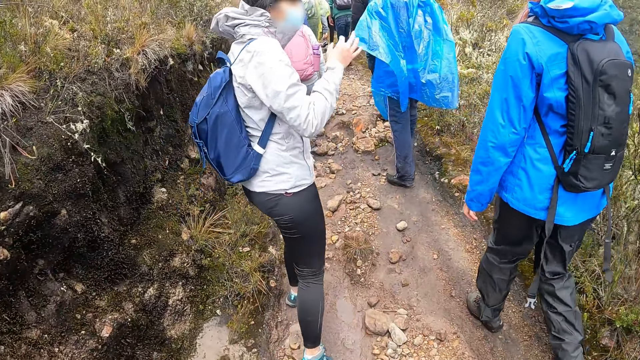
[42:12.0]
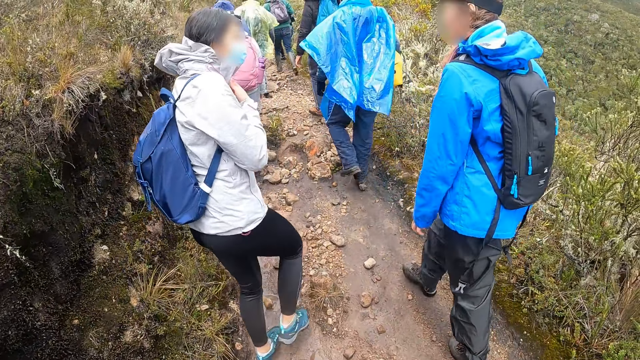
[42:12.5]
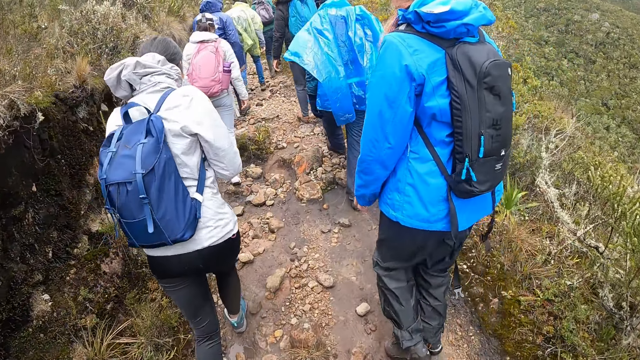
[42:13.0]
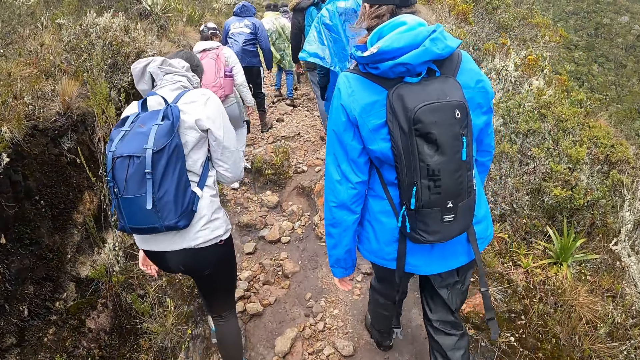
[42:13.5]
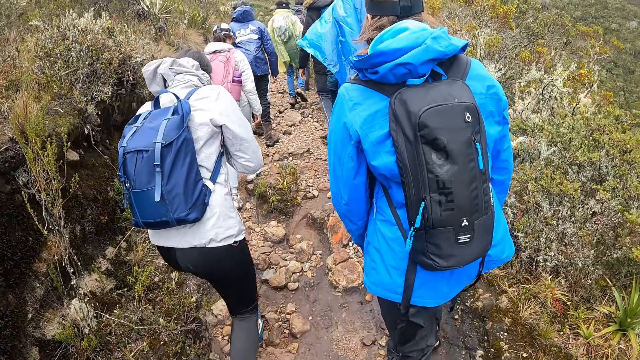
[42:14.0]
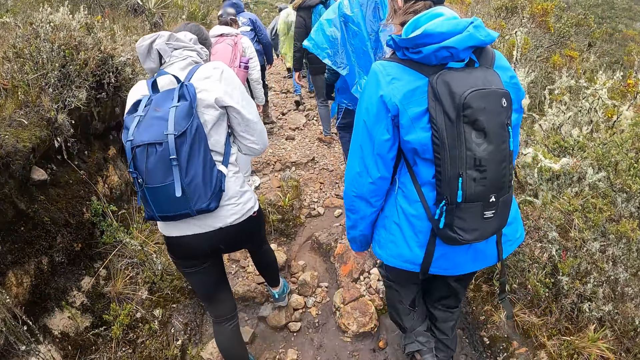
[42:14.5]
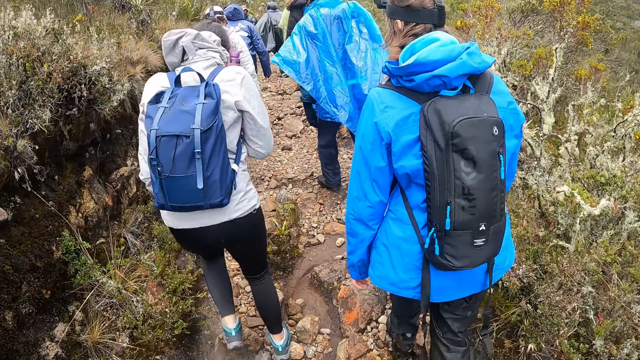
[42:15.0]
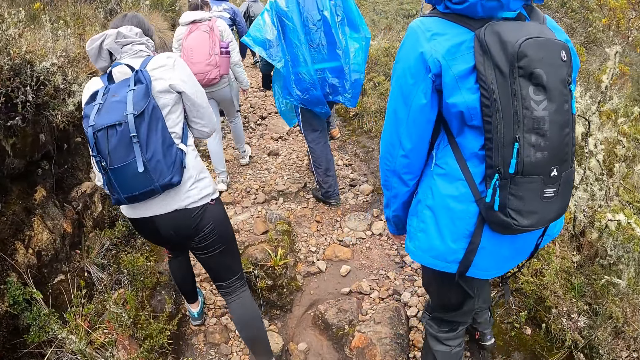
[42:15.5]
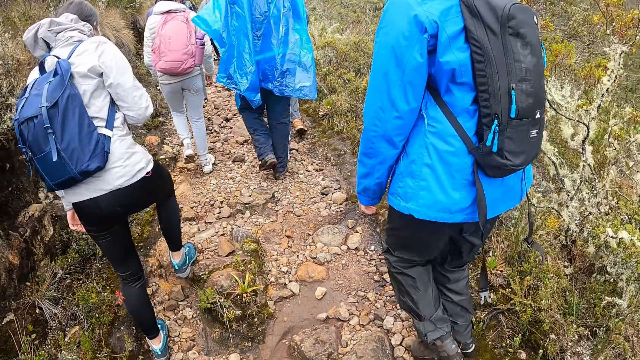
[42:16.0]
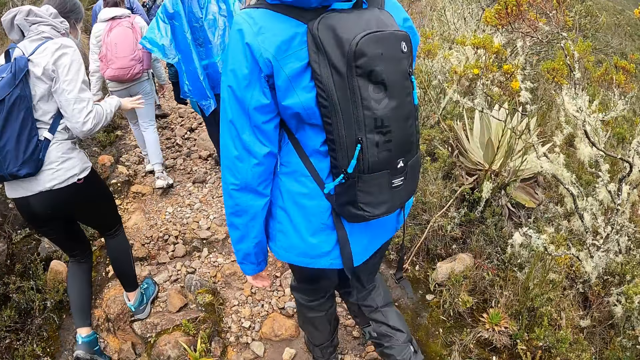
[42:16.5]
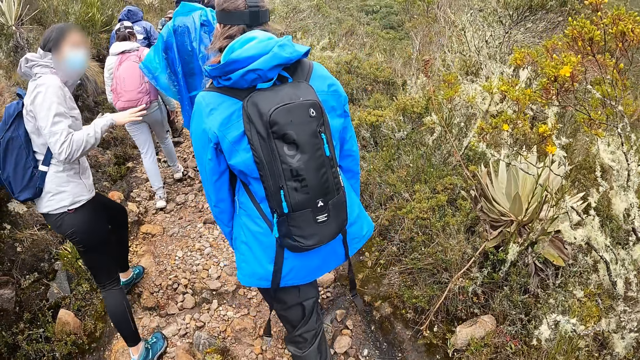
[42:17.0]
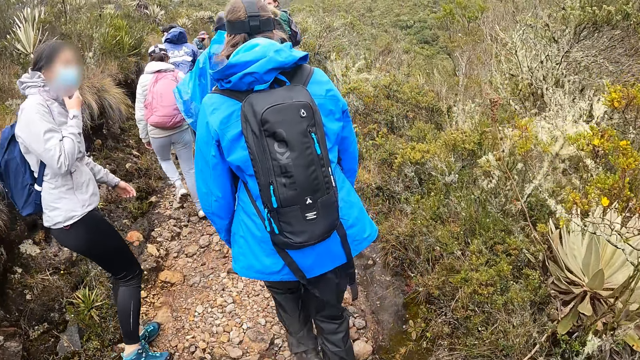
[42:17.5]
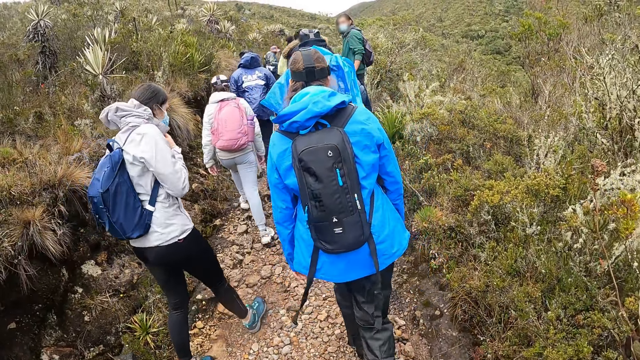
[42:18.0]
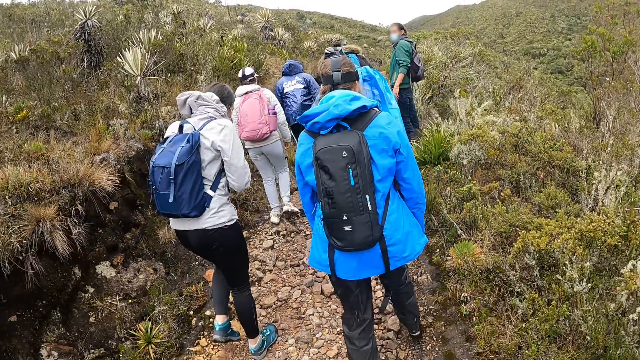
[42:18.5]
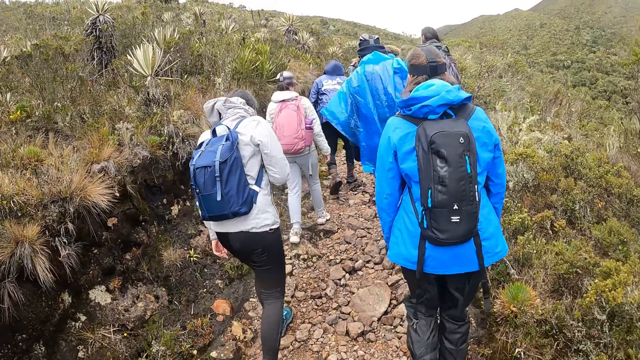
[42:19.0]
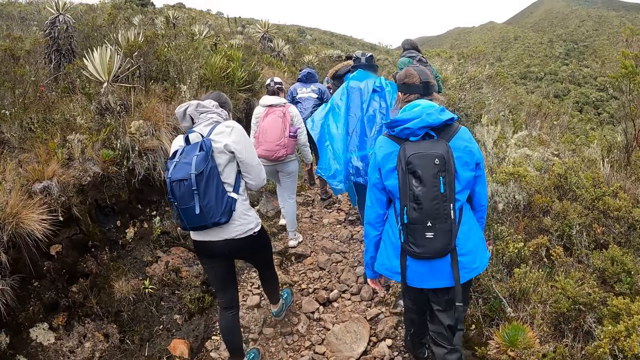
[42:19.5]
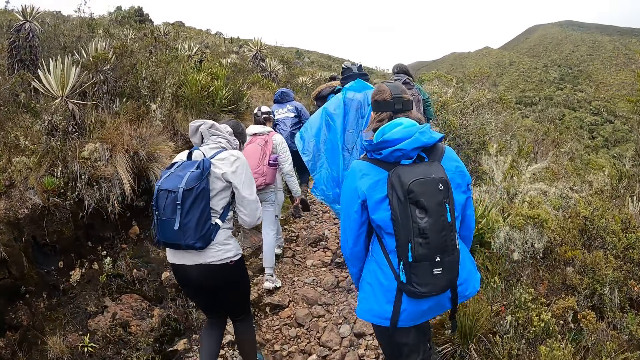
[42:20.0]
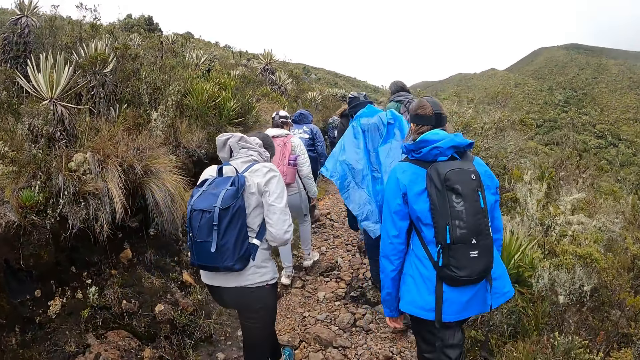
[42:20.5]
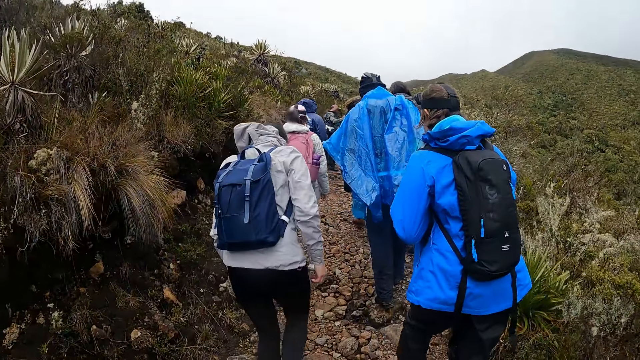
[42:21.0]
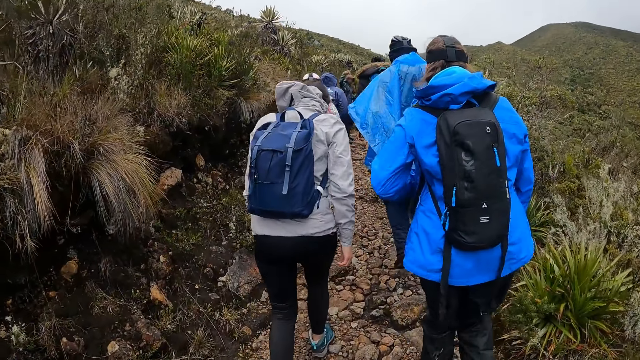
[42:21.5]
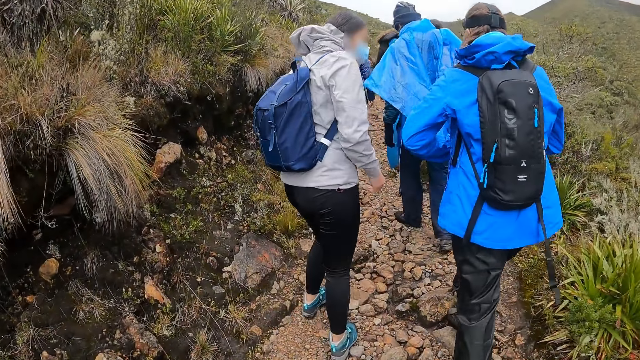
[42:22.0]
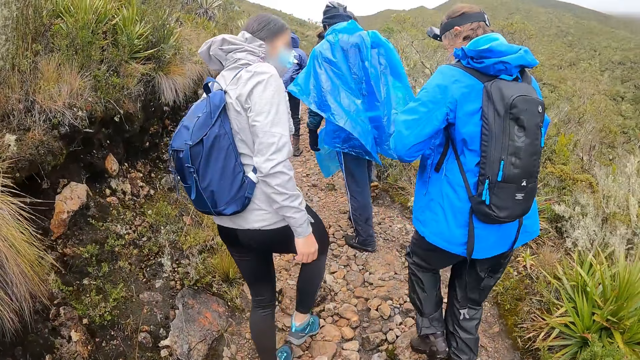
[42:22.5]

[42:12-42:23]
A woman talks to another woman. The camera wearer walks around the mountain. The first woman talks to the other woman. The camera wearer walks around the mountain.

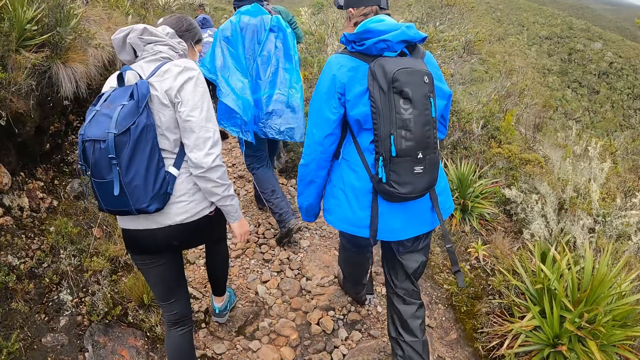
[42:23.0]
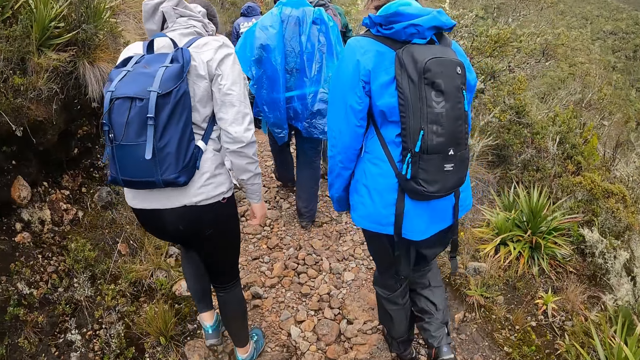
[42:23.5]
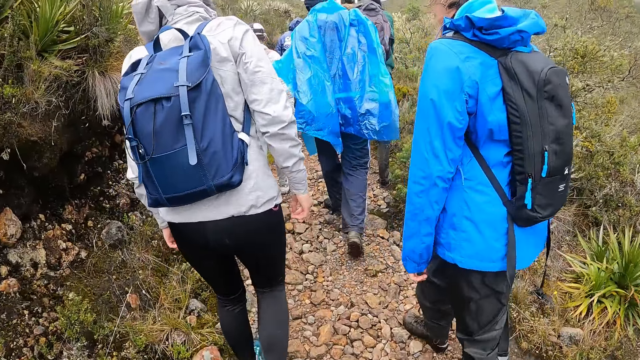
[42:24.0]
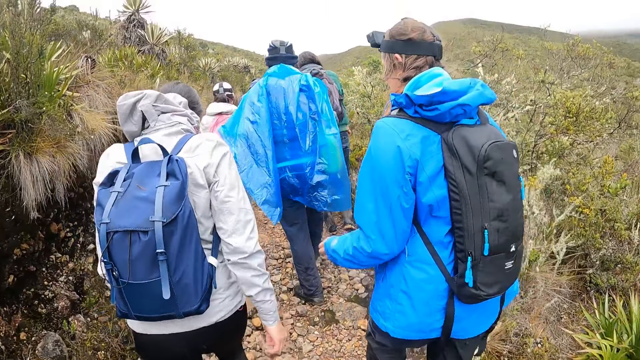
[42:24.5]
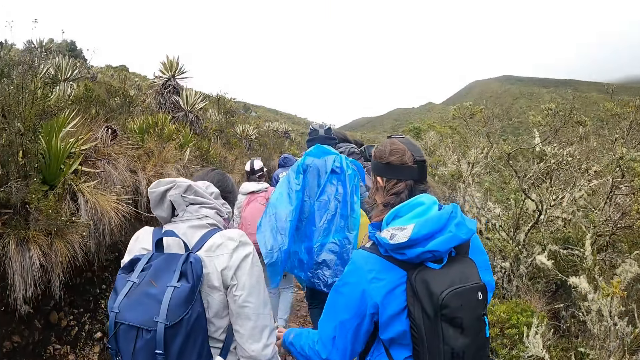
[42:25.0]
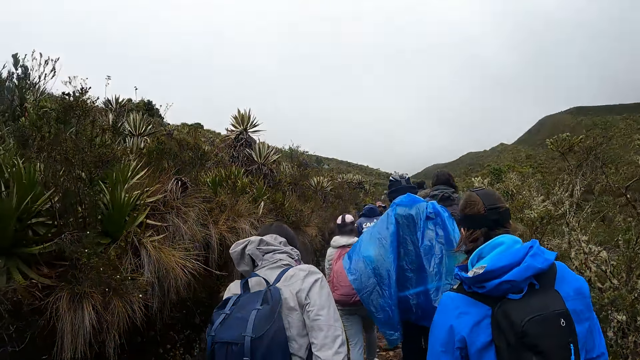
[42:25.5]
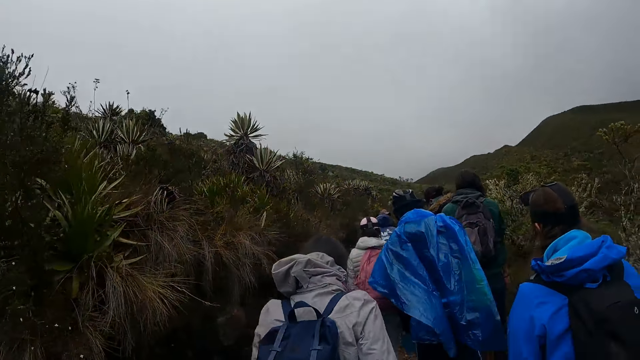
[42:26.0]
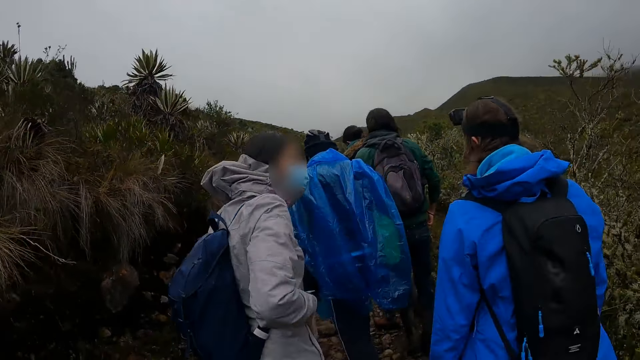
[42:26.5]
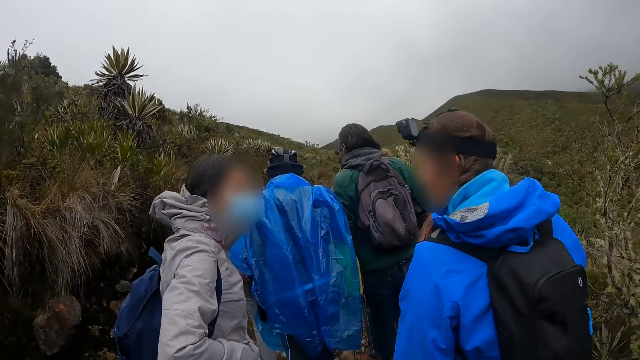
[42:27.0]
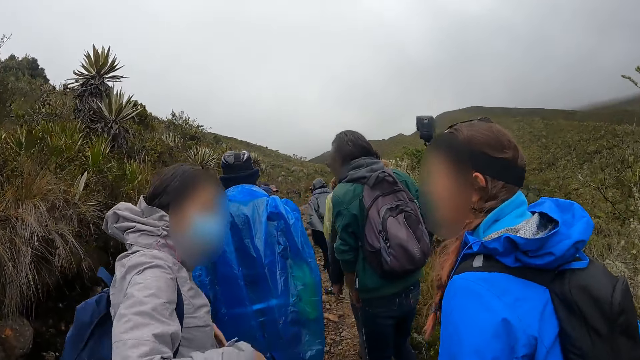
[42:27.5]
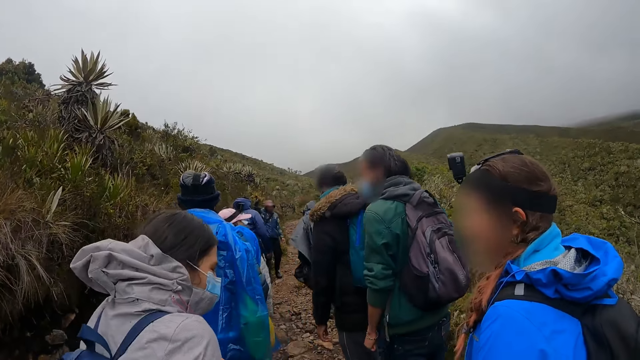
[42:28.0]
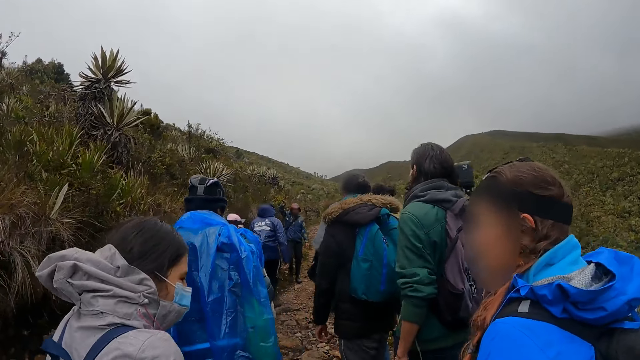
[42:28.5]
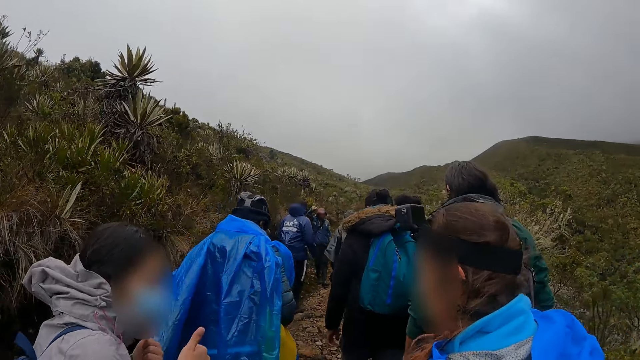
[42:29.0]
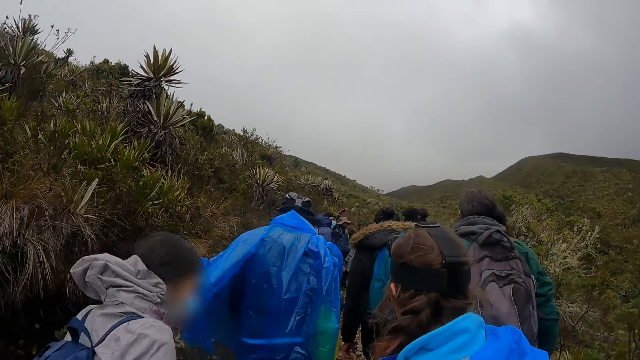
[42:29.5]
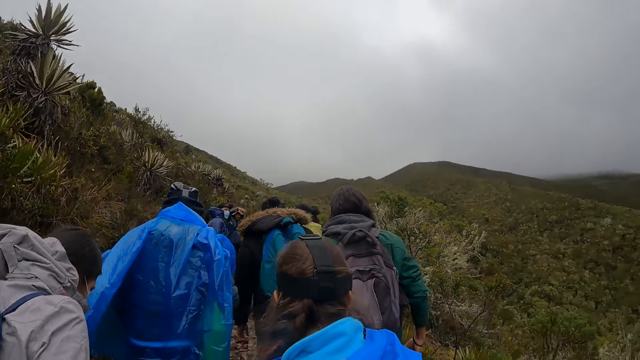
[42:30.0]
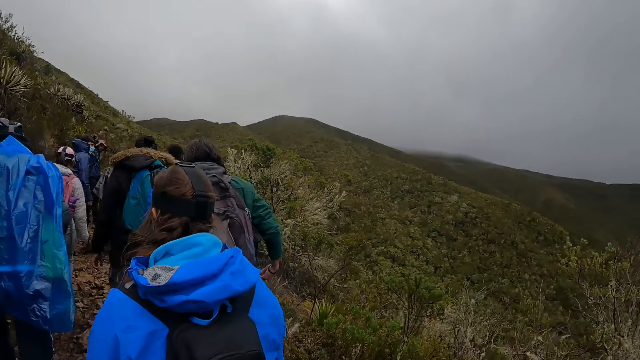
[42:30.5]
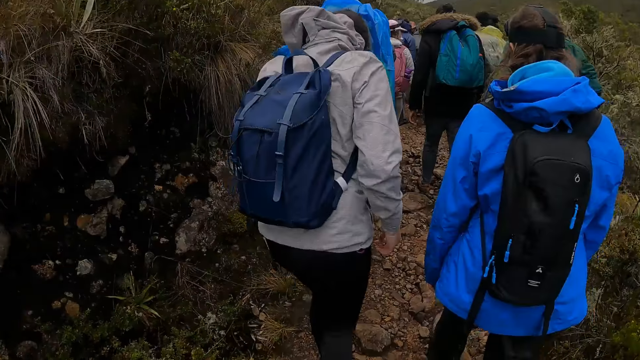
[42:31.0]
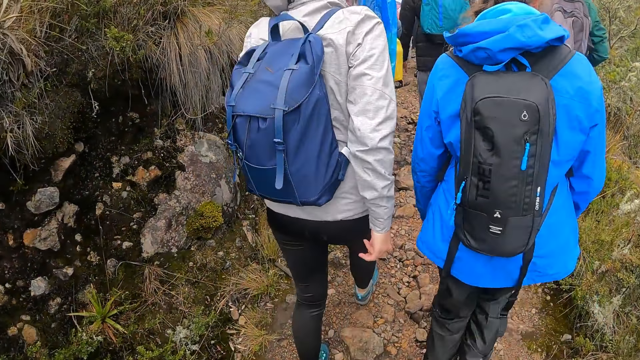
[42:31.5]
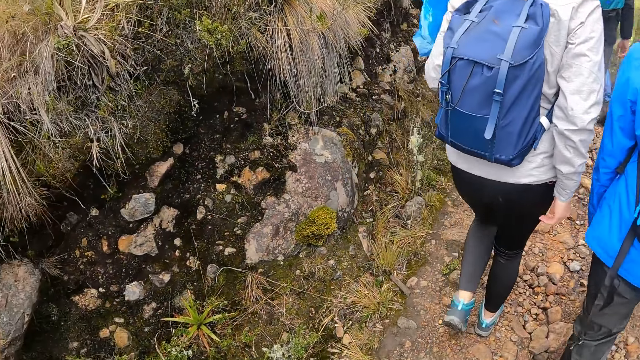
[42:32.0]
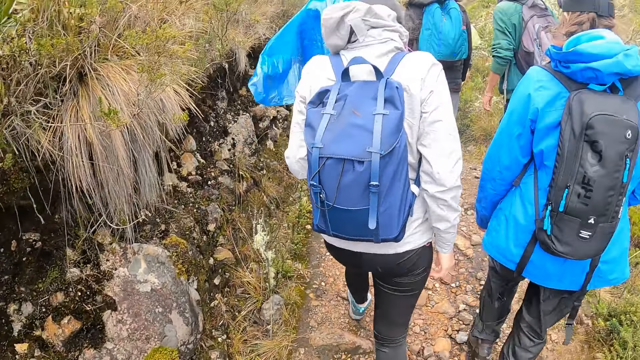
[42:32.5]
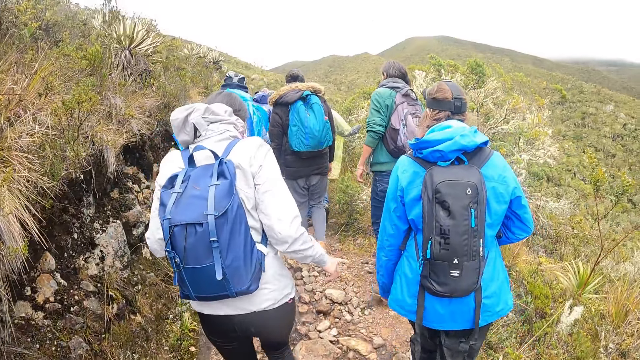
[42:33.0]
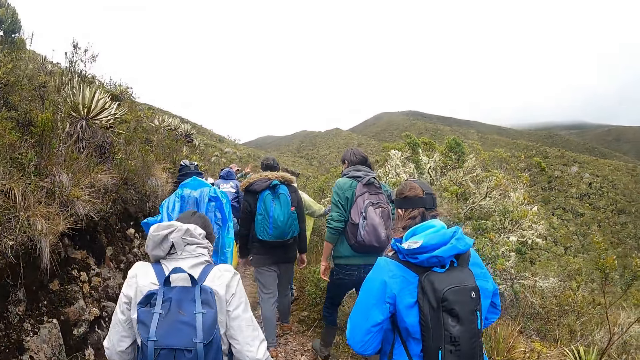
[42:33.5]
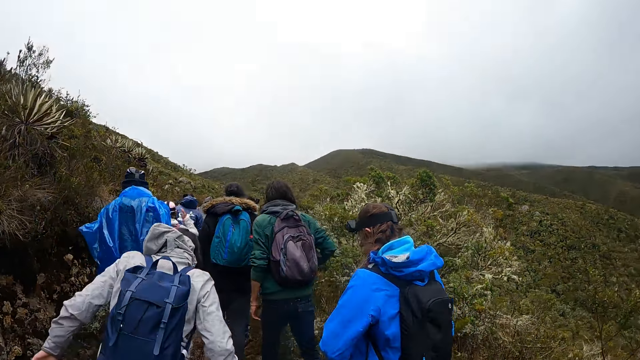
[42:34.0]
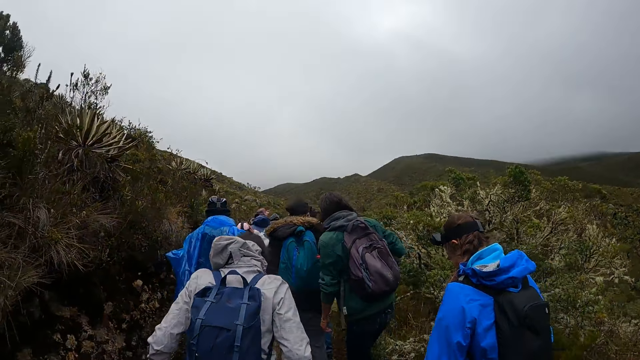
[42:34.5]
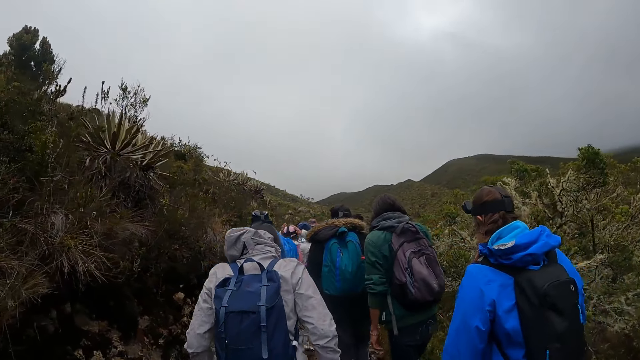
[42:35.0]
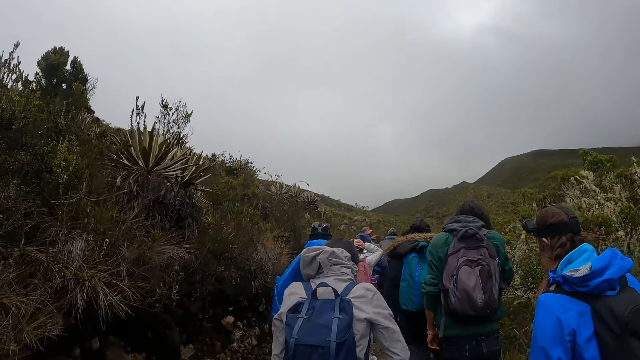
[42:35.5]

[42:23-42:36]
A woman touches another woman. The camera wearer walks around the mountain.
